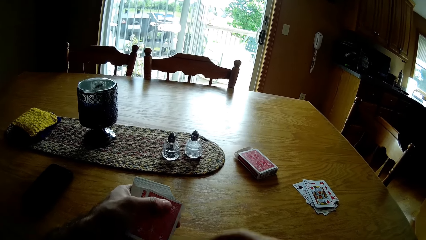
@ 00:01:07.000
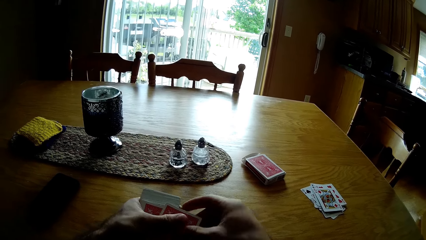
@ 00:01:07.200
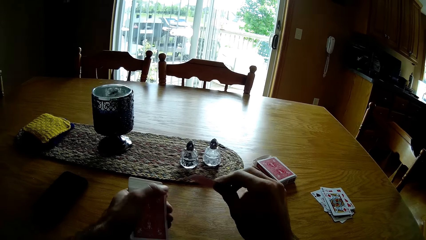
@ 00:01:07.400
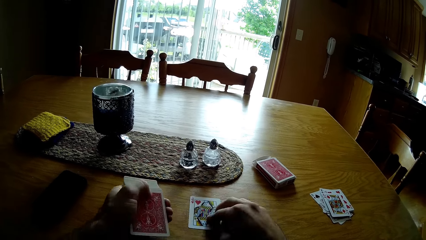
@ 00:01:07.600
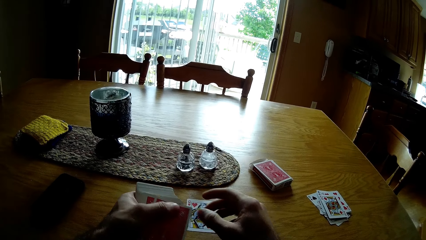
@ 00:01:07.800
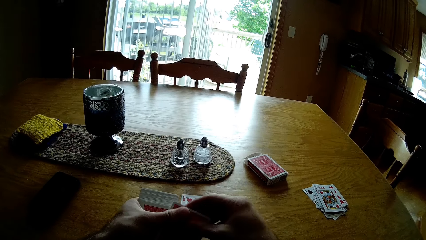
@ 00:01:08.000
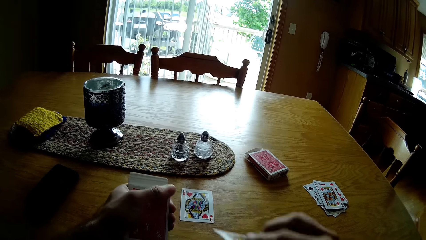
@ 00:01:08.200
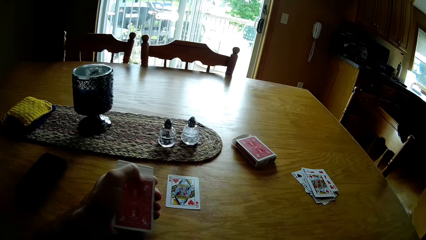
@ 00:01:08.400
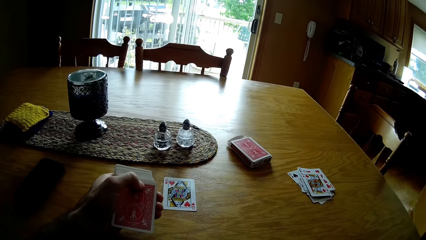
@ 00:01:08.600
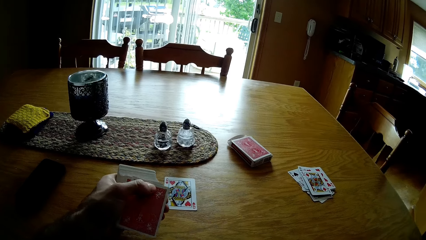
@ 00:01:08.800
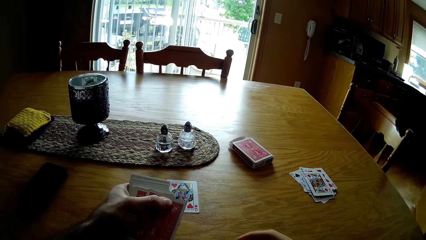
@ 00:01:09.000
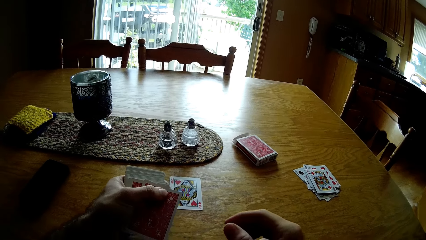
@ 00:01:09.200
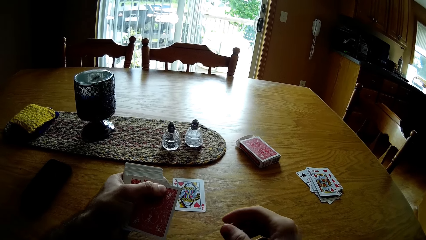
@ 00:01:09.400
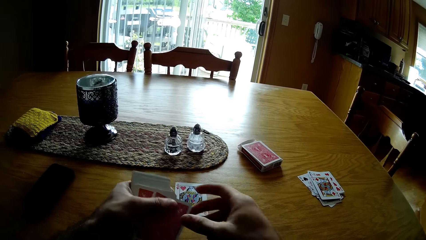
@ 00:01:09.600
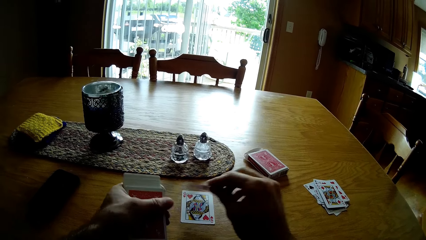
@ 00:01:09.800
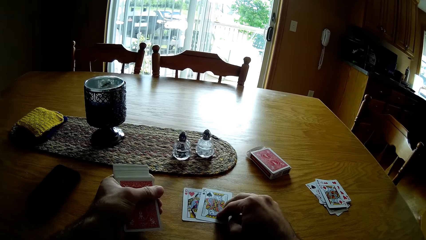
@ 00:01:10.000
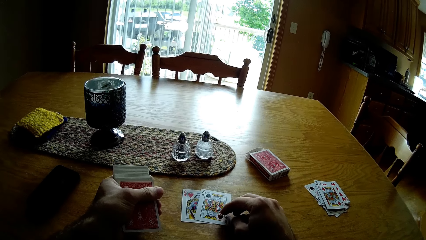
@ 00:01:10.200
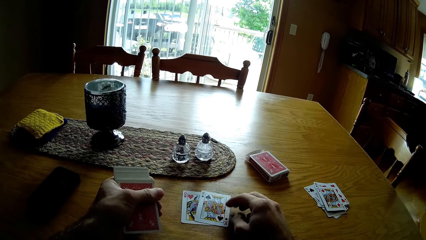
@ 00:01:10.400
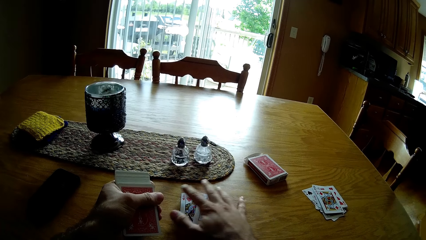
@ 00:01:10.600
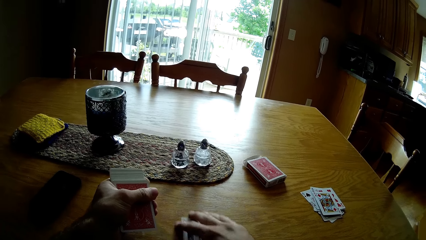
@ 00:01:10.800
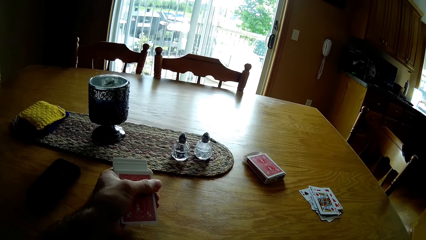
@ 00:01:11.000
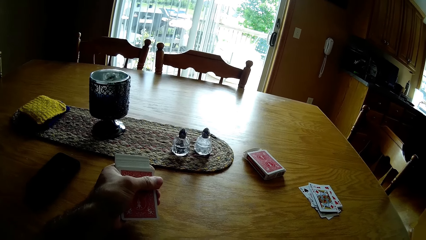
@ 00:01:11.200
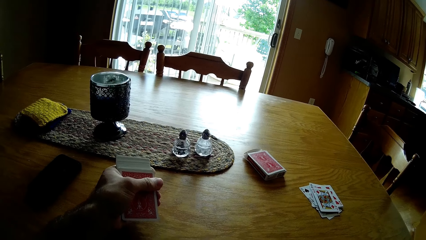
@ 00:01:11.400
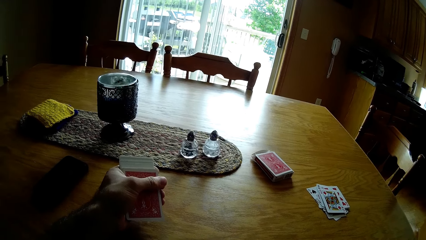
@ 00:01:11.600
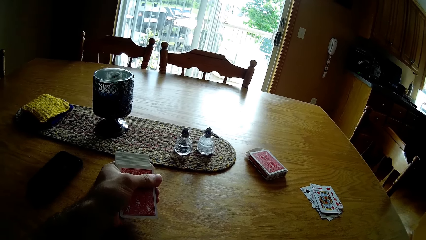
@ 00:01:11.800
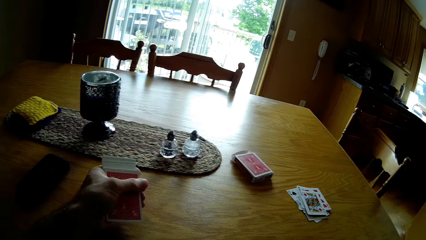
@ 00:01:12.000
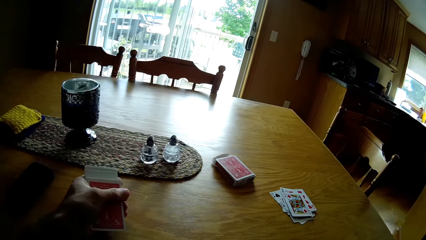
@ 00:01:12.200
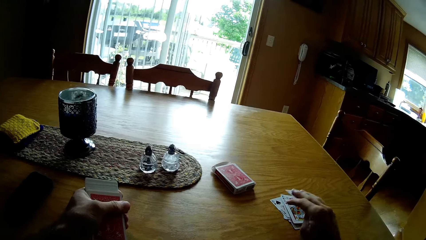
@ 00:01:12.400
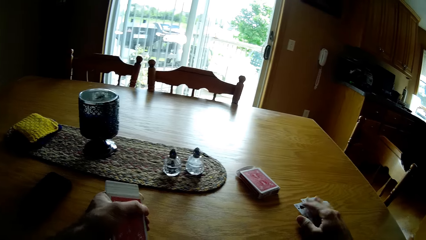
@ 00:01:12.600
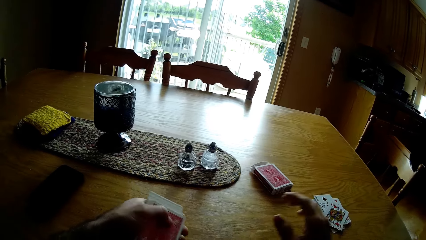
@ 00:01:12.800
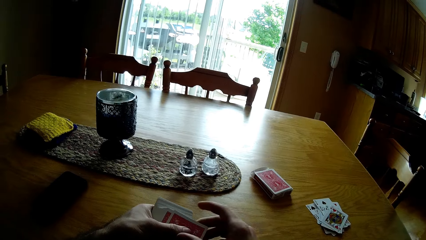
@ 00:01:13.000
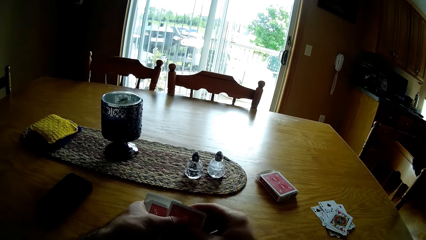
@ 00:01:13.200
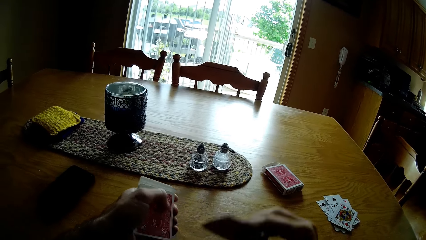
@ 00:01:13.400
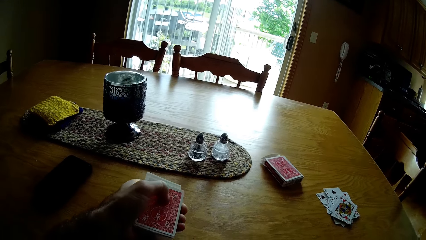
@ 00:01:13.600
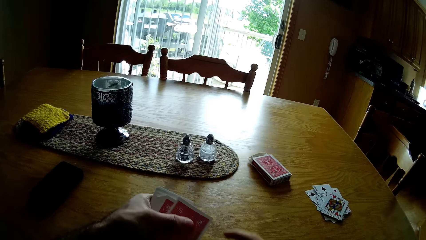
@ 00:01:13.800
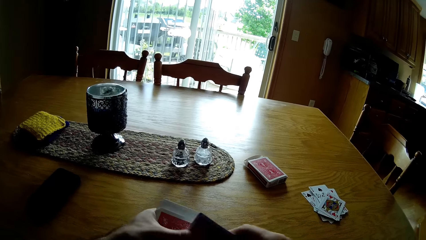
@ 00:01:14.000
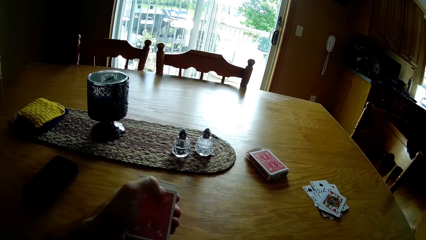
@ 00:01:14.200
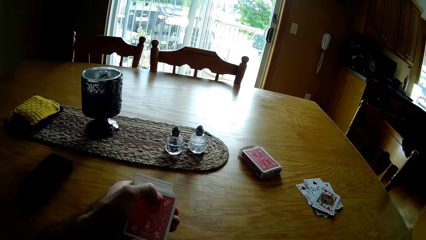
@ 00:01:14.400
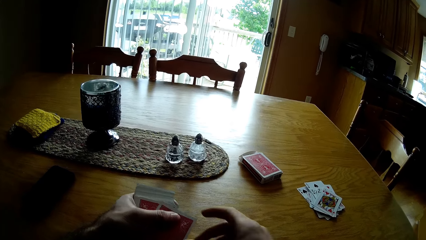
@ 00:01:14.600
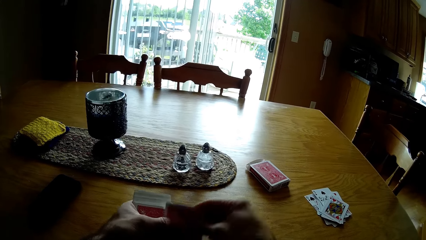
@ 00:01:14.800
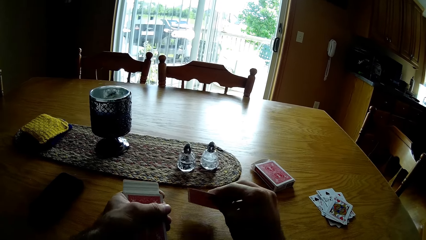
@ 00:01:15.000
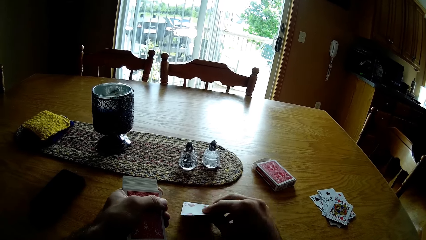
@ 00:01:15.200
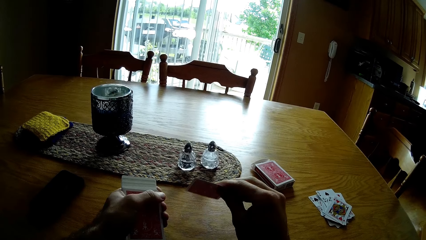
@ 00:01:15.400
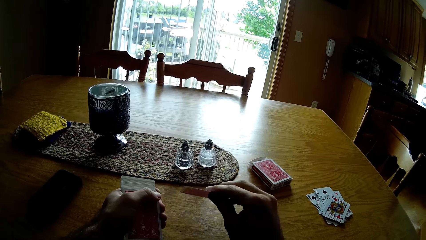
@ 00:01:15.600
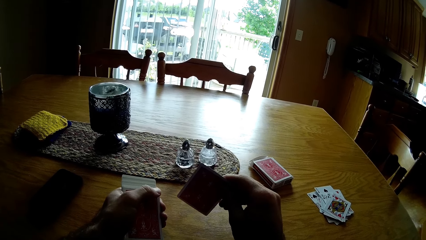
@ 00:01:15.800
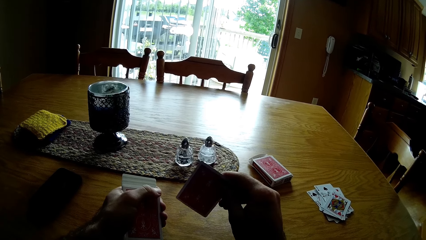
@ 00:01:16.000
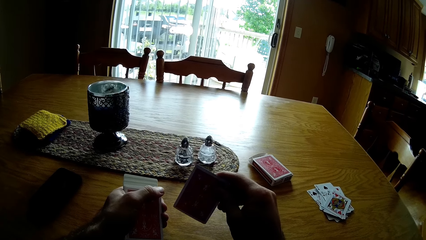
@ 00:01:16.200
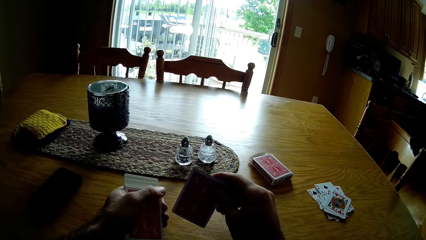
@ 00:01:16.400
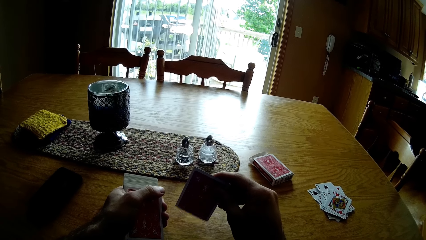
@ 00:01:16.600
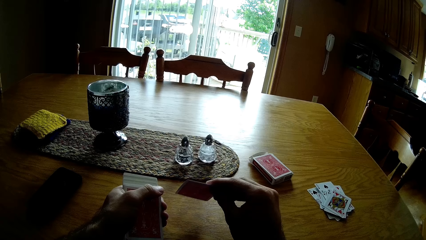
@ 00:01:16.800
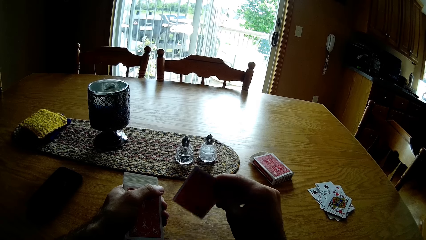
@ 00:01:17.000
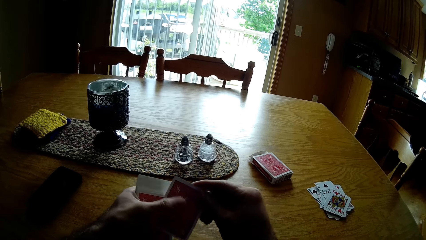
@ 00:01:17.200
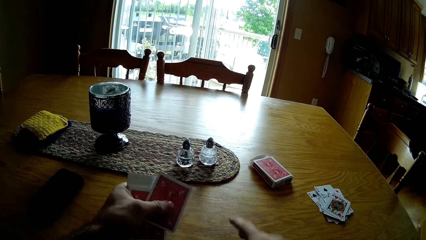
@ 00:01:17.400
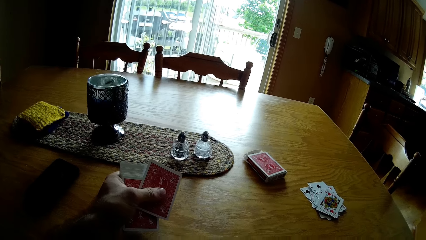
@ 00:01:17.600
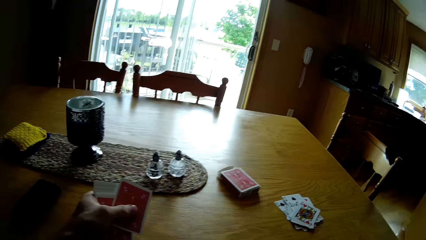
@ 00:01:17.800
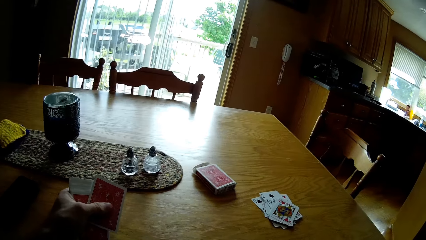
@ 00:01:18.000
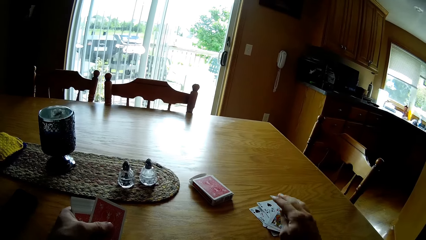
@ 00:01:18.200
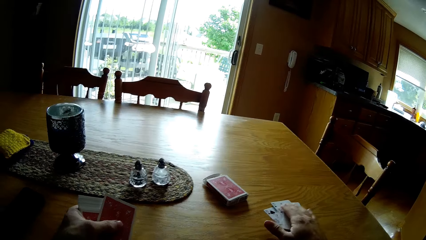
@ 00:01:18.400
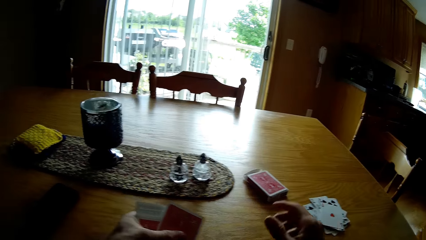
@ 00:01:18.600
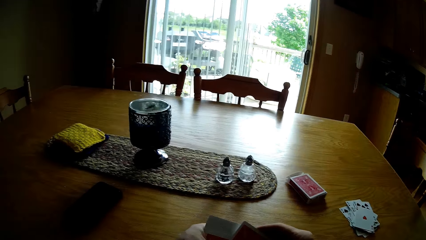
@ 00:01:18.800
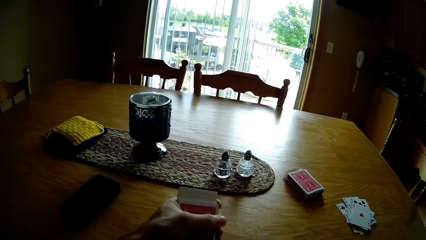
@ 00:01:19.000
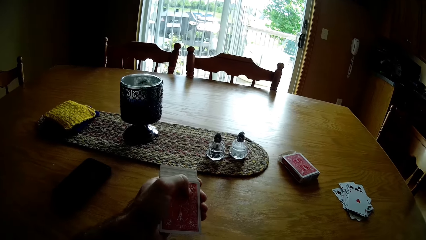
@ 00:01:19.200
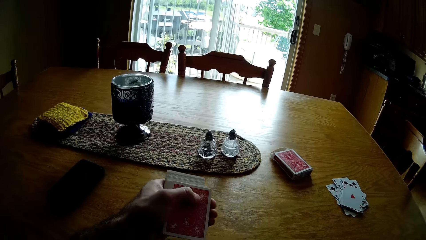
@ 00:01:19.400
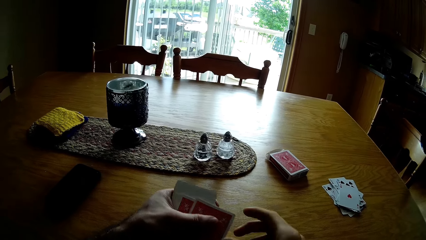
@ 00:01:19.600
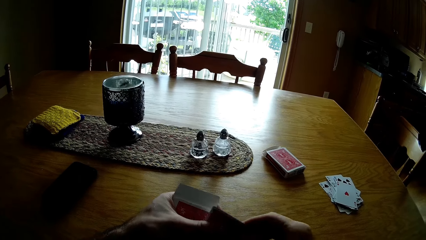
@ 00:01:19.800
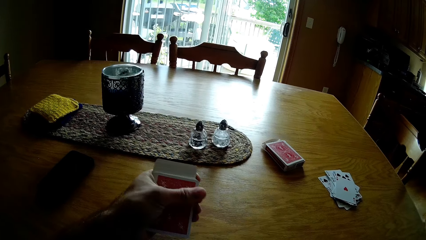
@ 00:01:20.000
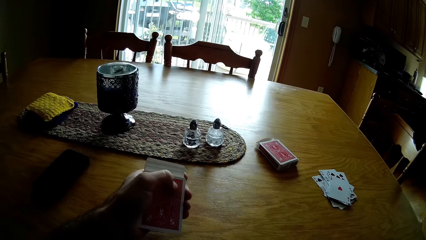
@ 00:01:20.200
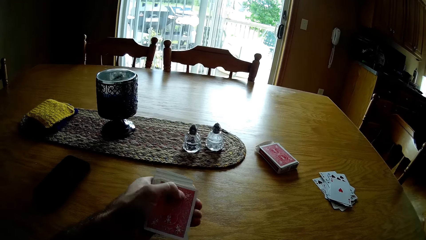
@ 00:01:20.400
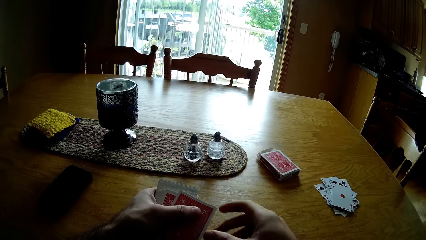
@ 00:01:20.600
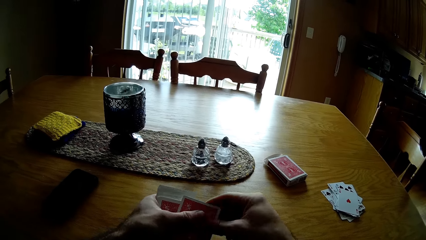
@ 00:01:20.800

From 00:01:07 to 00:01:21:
The camera wearer picks up the card. They put the card on the table. They arrange the play cards on the table. They pick up the card. They put the card on the table. They pick up the card. They put the card on the table. They pick up the card. They put the card on the table. They pick up the cards. They put the cards on the other cards. They pick up the cards. They put the card on the table. They pick up the cards. They hold the phone. They look at the play card. They put the card on the other cards. They pick up the cards. They put the card on the table.

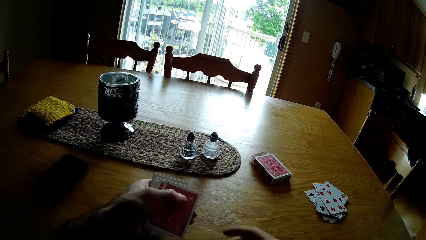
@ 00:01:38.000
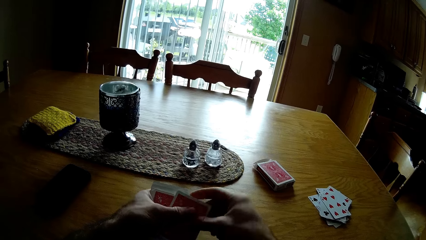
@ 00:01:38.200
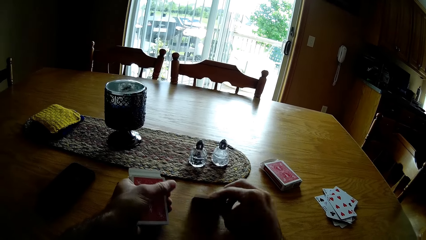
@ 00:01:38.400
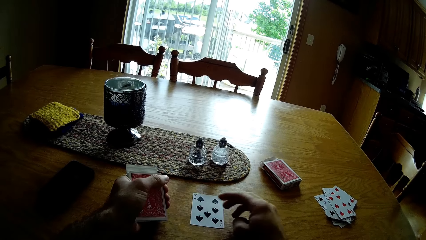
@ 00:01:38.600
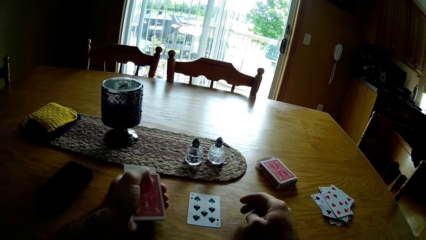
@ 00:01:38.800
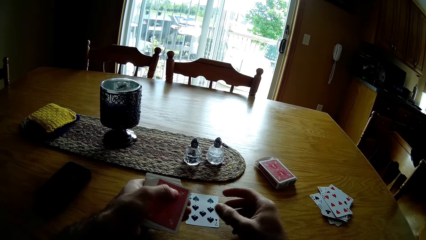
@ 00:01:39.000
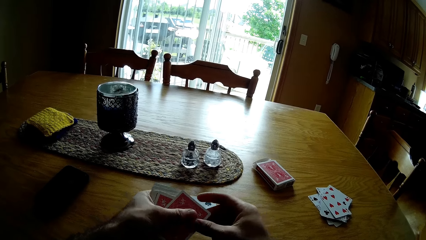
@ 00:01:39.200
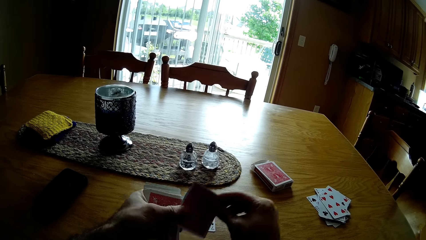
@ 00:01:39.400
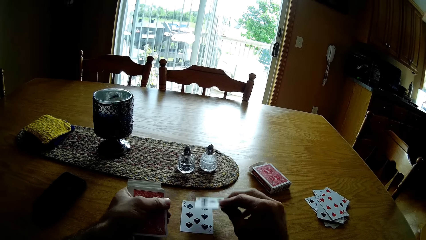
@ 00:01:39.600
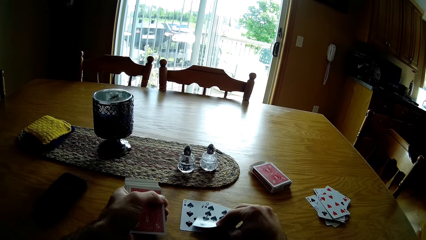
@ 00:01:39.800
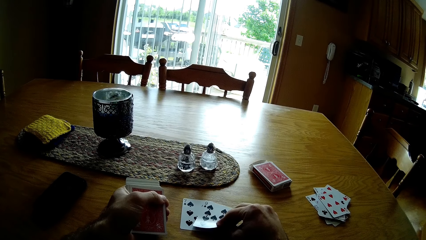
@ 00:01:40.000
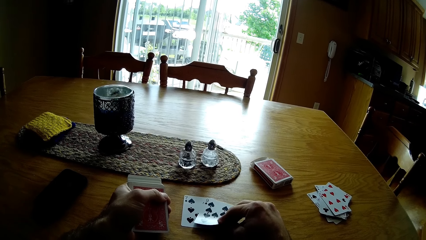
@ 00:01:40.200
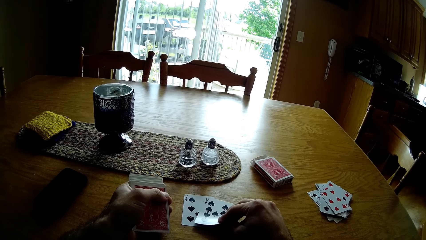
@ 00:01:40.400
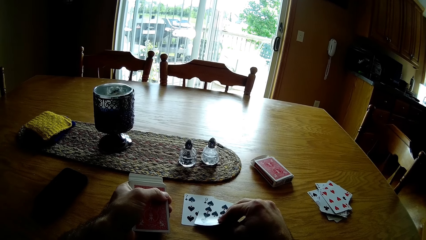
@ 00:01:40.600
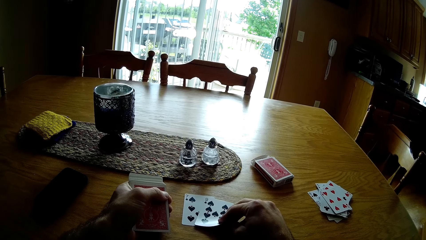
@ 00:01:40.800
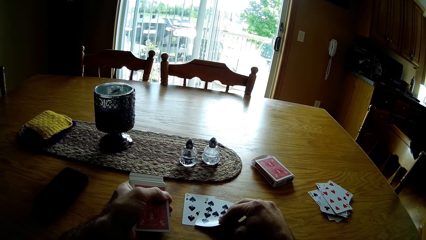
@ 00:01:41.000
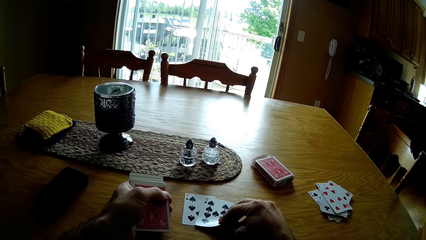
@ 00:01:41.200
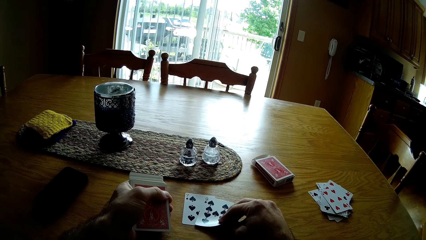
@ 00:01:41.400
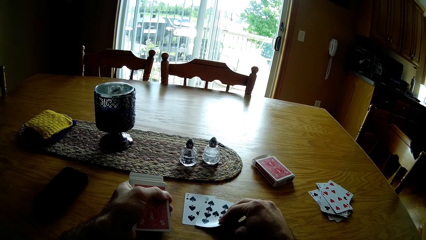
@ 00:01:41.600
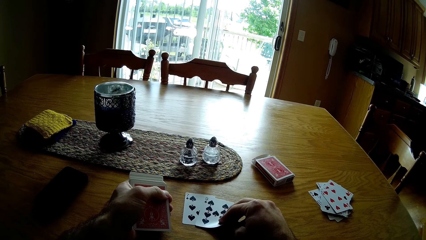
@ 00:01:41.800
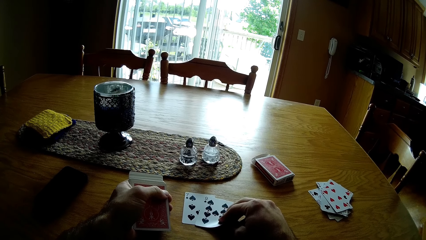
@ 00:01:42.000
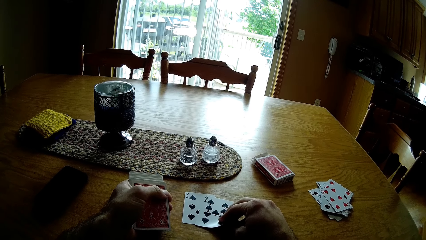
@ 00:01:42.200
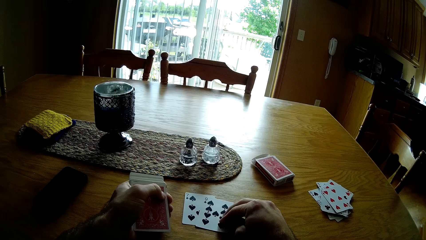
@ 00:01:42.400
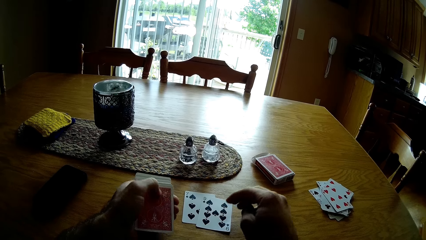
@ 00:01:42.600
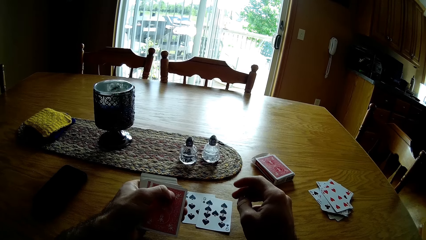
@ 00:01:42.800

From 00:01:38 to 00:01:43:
The camera wearer puts the card on the table. They pick up the card. They put the card on the table. They pick up the card. They put the card on the table. They look at the cards.
